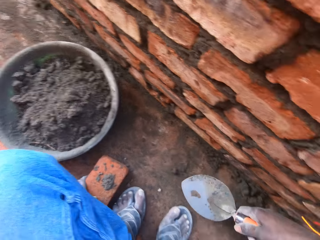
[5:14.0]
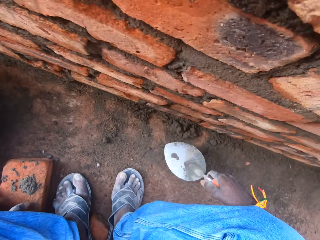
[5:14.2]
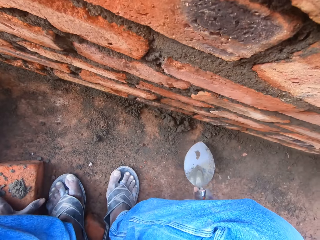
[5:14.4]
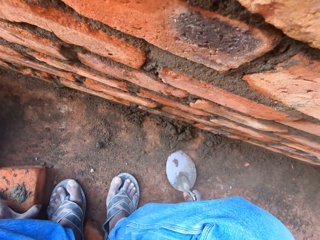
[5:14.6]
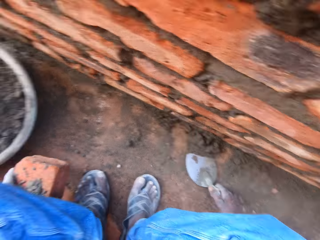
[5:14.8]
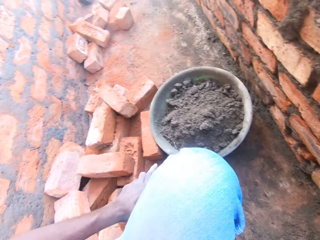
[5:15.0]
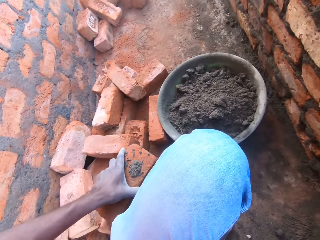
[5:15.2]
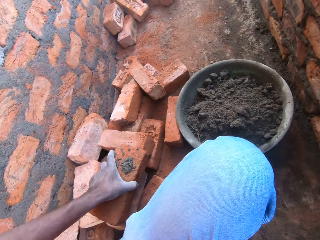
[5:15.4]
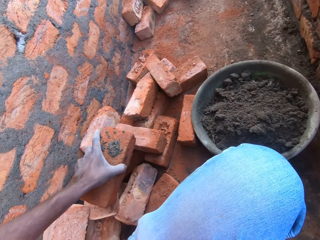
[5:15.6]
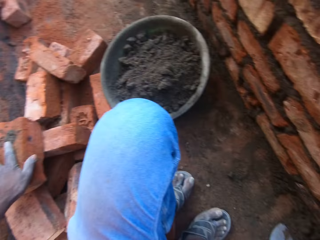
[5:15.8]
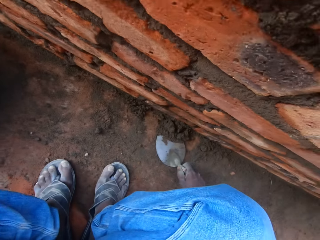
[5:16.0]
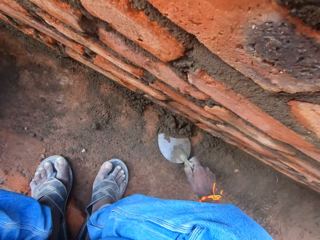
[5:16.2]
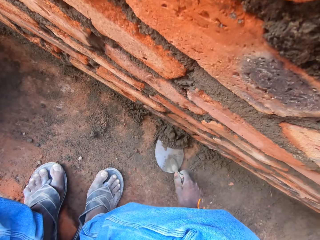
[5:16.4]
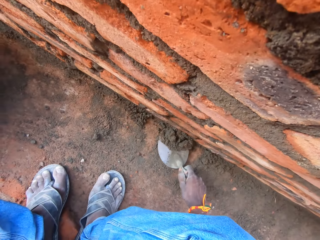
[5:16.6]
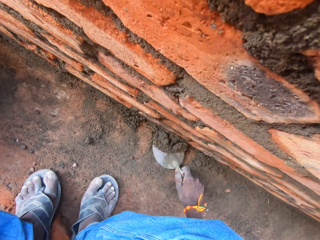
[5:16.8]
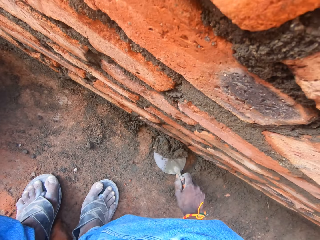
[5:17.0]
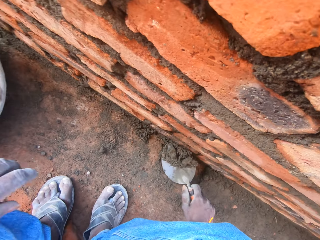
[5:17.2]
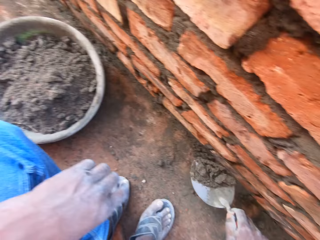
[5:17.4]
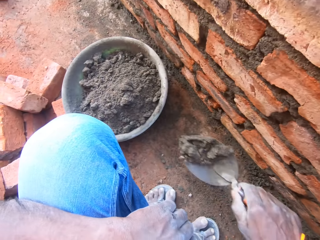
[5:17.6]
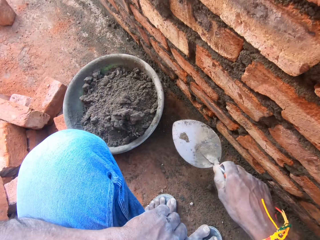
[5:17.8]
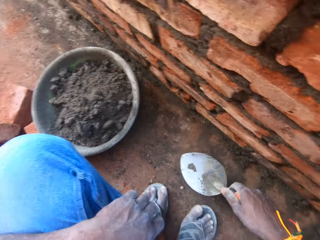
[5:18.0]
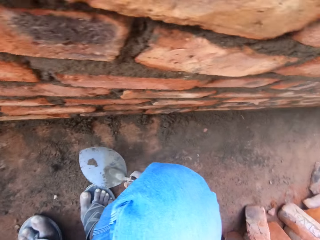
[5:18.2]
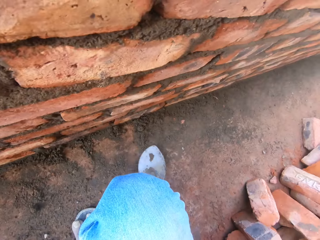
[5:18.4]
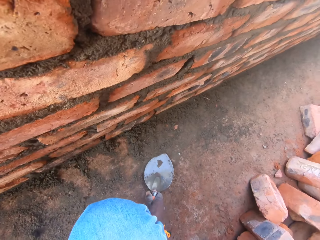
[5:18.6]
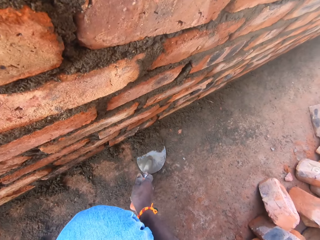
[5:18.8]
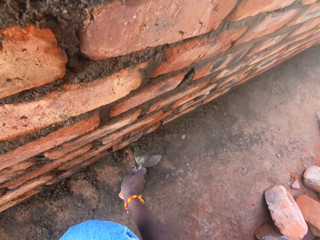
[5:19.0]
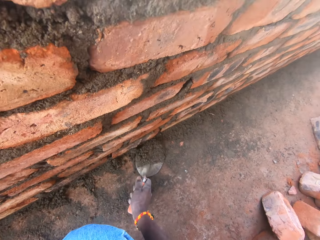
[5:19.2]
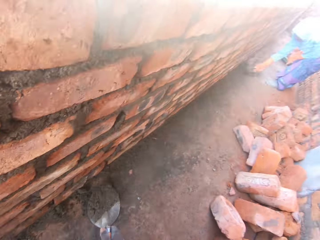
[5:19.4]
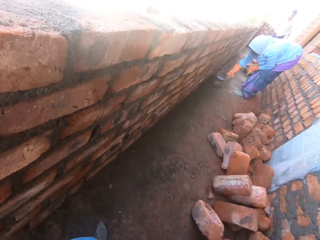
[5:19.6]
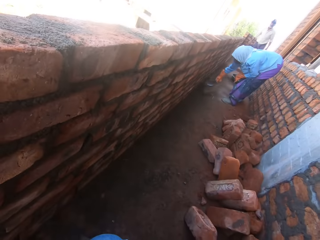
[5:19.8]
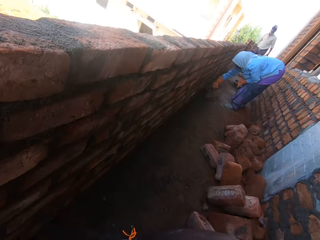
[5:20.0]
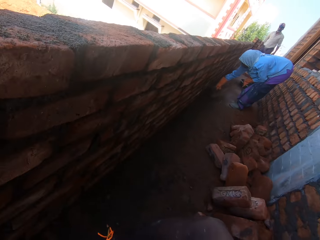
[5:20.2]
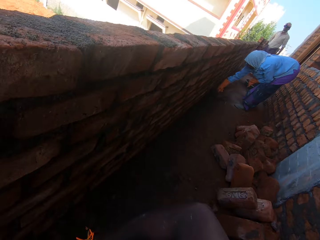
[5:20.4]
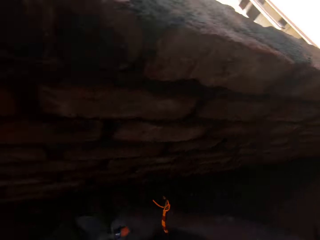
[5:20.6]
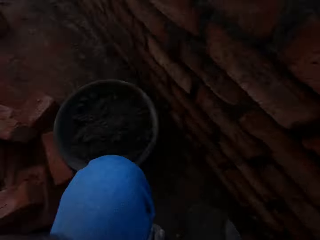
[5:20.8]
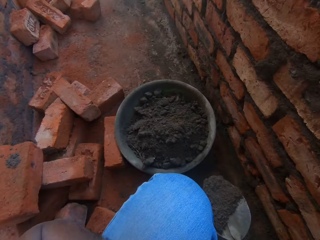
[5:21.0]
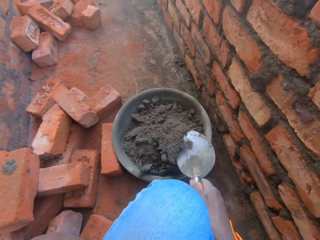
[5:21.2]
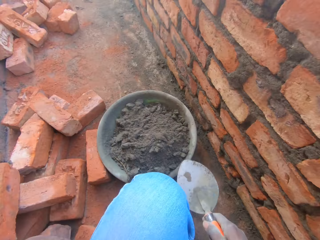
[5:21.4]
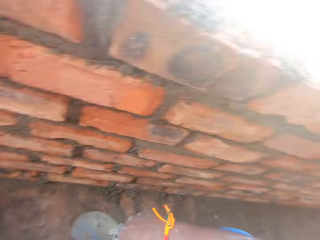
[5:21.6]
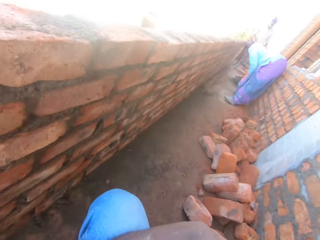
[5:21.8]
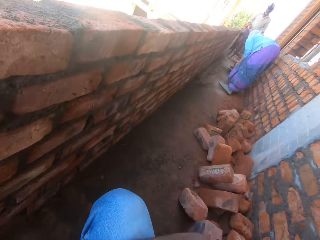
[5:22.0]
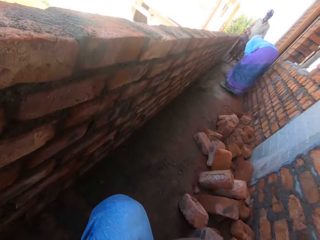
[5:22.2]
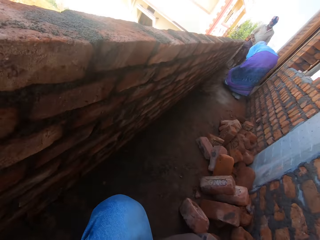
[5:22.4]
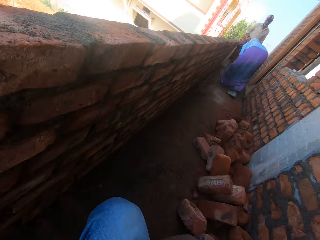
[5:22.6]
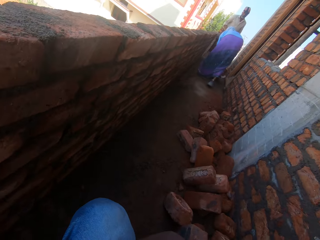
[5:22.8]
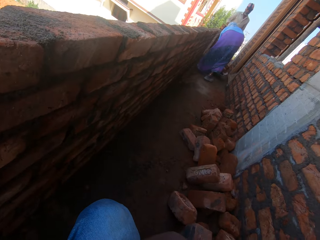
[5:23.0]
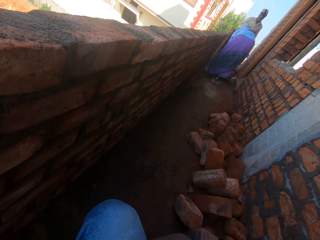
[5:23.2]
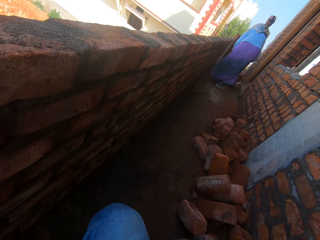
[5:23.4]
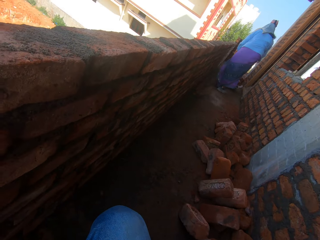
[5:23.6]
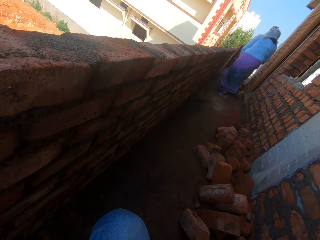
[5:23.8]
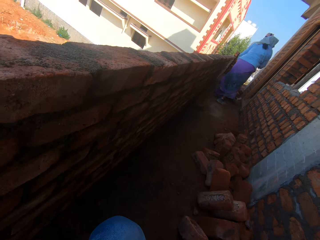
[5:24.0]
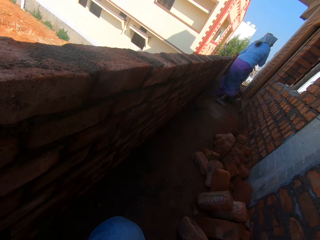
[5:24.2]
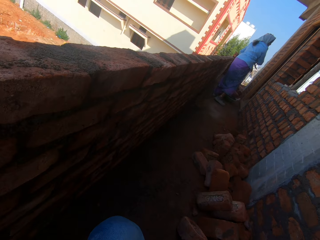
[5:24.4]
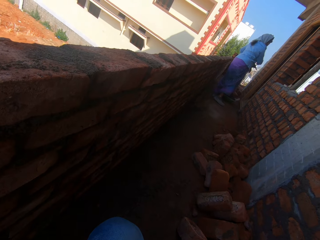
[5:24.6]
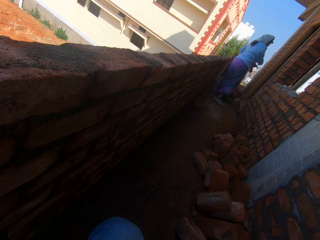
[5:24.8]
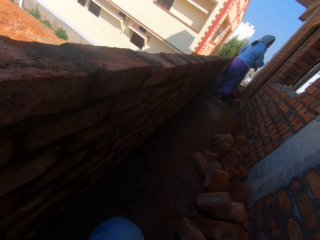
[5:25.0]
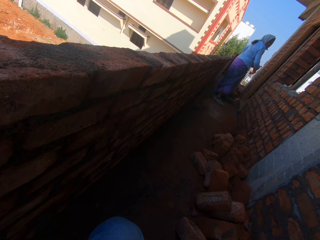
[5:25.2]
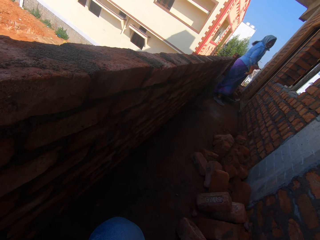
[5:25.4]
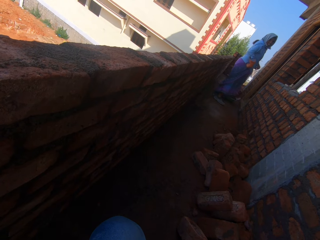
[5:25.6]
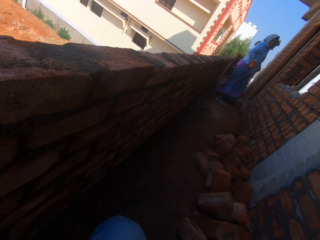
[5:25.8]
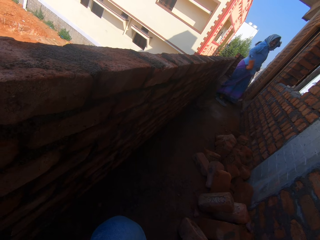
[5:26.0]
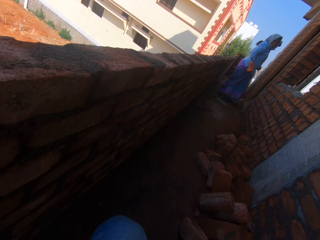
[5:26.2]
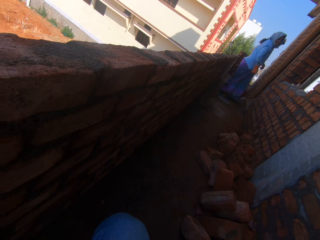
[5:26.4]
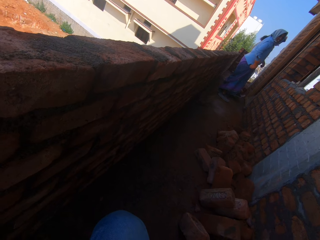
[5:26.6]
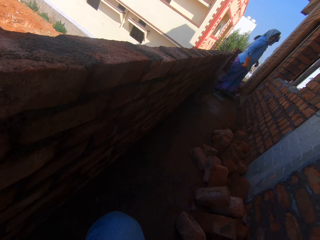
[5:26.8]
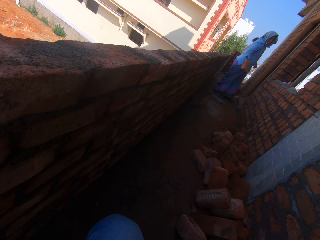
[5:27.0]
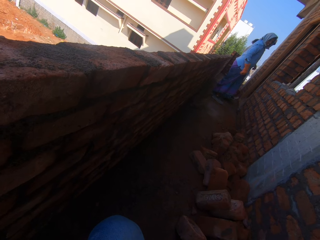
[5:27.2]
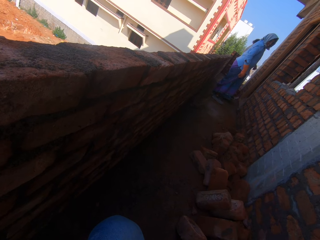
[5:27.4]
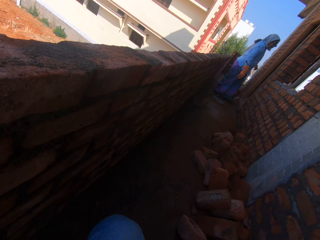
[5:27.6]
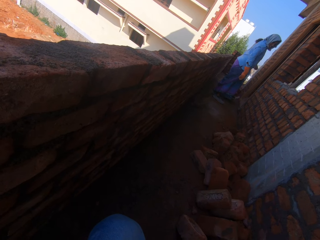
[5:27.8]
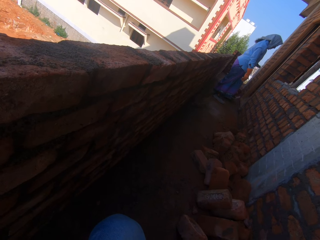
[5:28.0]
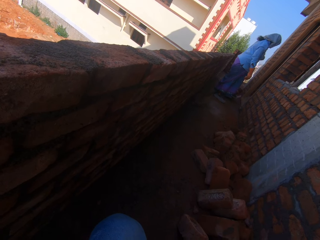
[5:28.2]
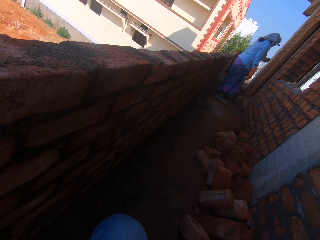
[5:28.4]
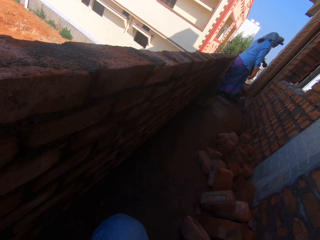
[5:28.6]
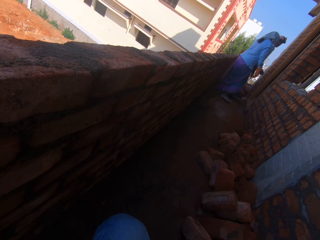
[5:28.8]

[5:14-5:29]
The camera wearer puts the mortar inside the tray. They scoop the mortar with the trowel. They put the mortar inside the tray. They scoop the mortar with the trowel. They look around. They converse with a woman. They put the mortar inside the tray. They look around. They converse with the woman.

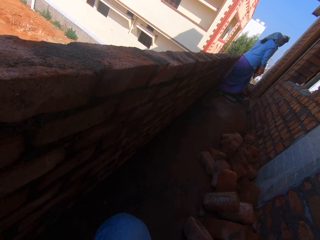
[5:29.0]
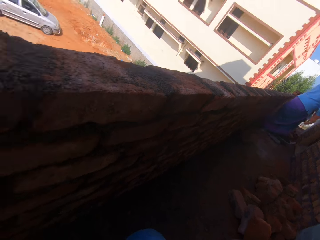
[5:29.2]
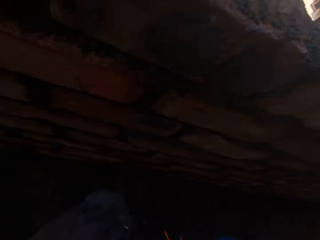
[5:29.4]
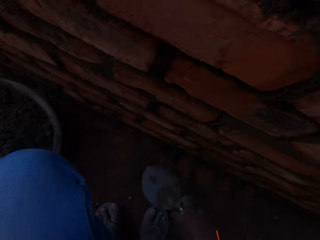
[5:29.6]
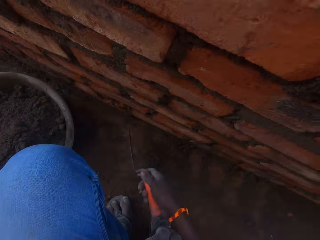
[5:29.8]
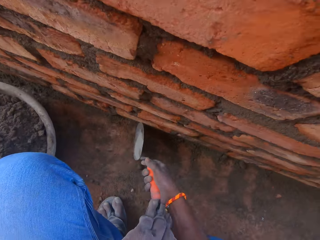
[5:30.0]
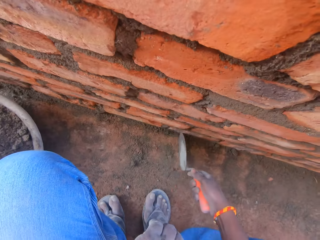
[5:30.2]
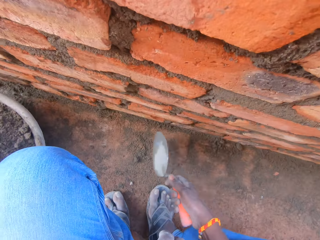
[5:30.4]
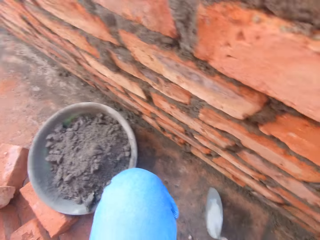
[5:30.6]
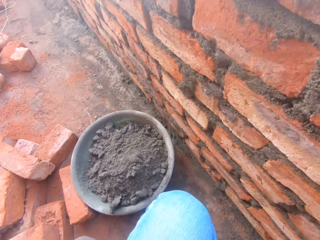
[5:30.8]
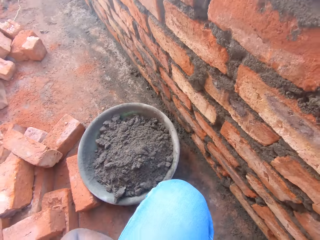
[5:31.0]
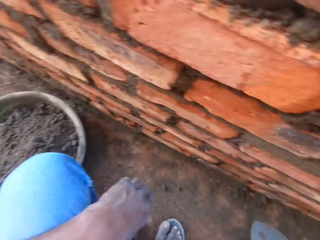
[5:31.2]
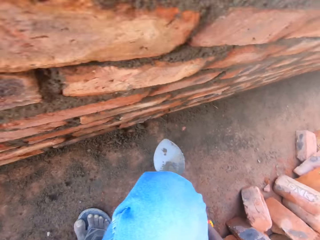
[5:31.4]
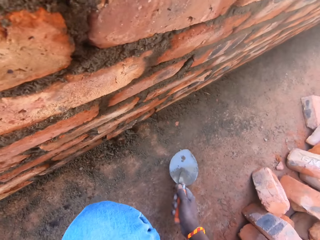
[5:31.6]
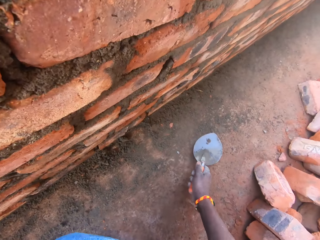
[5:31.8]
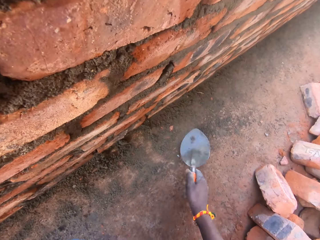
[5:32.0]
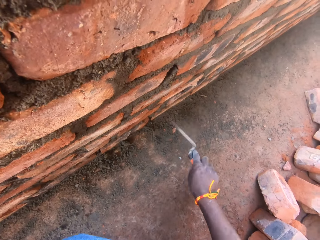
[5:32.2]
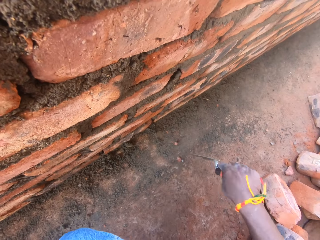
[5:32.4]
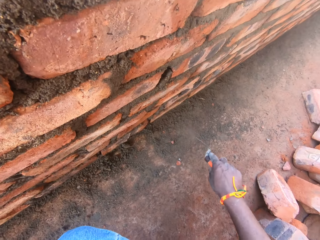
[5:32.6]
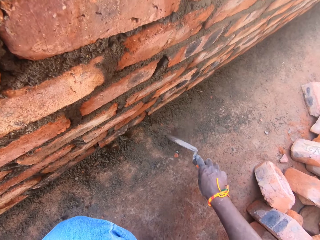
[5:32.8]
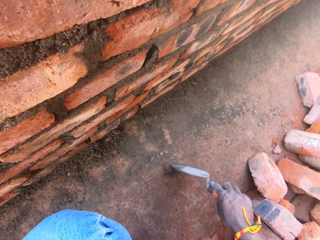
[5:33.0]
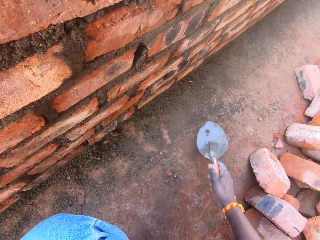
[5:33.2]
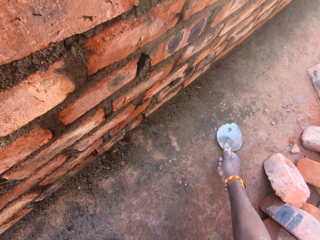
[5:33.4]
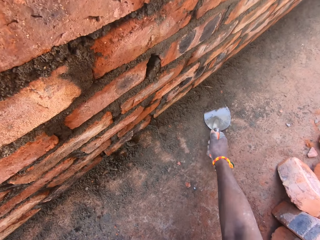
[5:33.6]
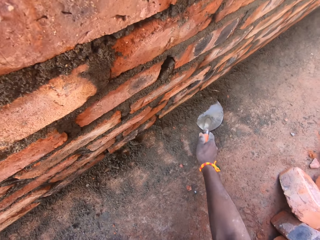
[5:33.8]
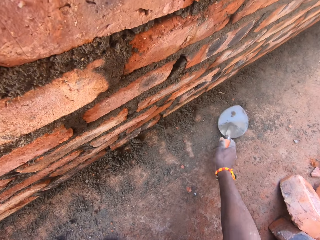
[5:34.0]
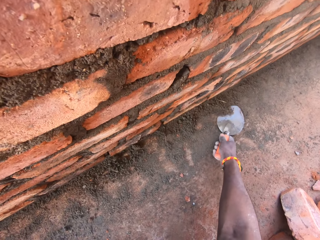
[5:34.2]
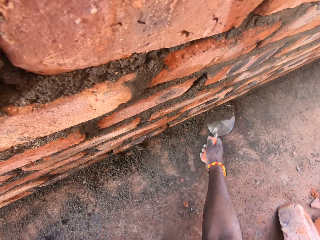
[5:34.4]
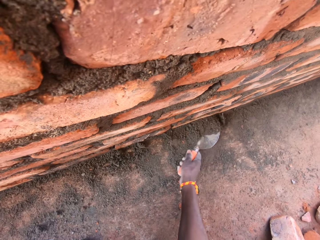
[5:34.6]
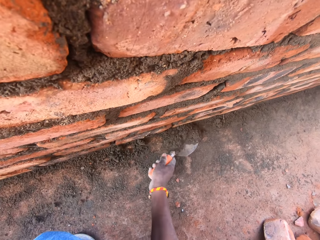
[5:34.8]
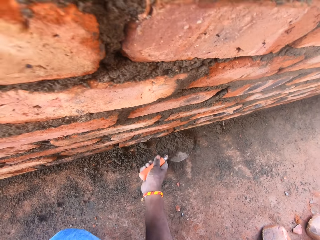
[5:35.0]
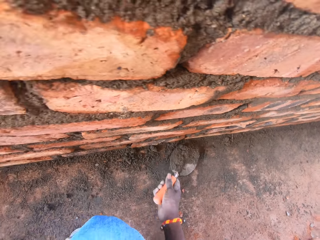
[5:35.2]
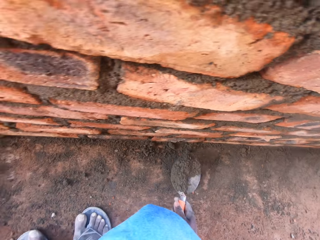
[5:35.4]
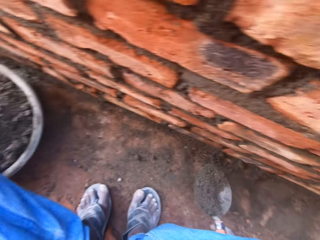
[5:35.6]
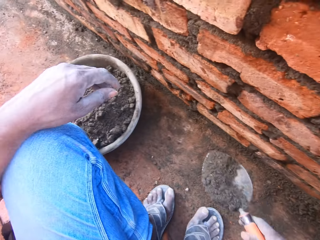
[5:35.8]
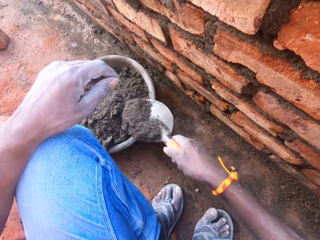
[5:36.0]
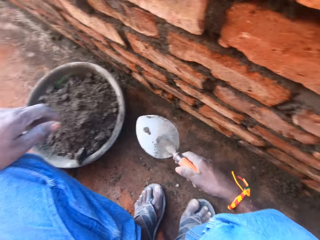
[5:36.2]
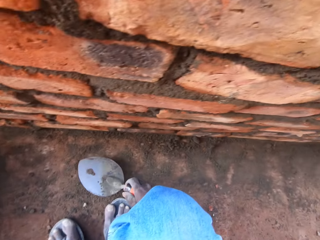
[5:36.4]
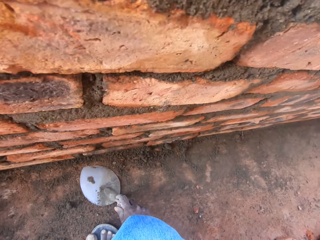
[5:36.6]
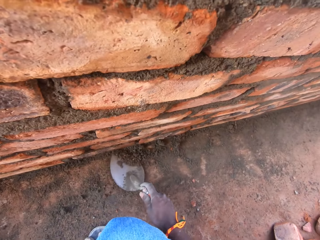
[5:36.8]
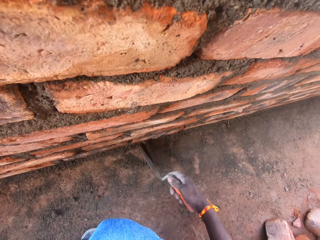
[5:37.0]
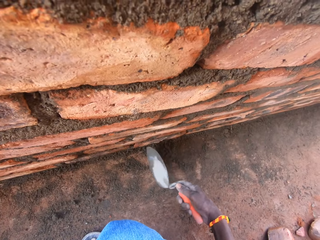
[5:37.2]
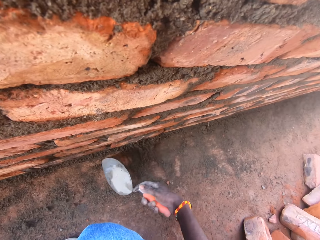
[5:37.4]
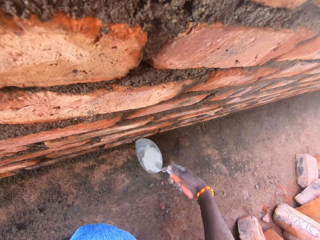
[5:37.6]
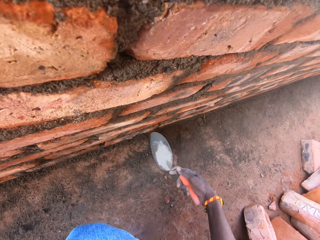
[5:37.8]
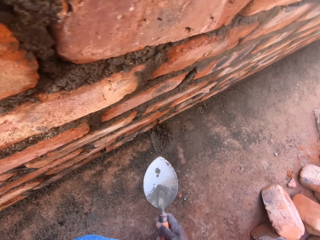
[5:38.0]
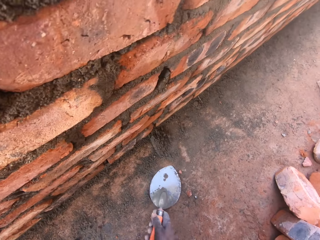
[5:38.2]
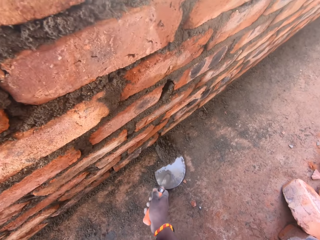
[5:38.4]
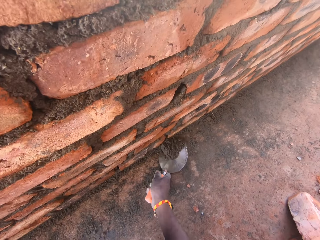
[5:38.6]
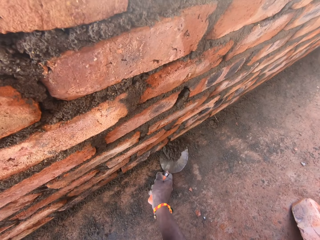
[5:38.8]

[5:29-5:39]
The camera wearer drags the sand or mortar on the ground. They put the mortar in the tray. They separate stones from the mortar. They collect the mortar with the tray. They scoop the mortar with the trowel. They put the mortar in the tray. They collect the mortar with the trowel.
